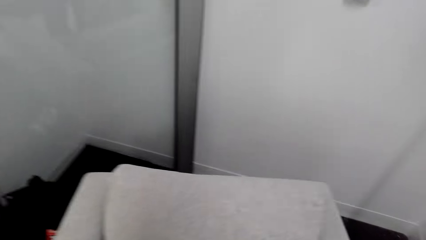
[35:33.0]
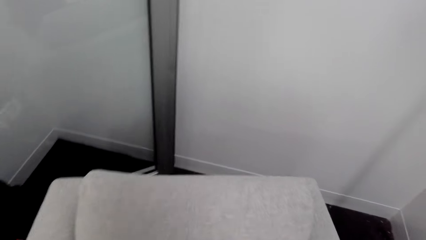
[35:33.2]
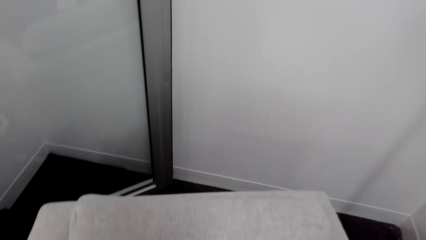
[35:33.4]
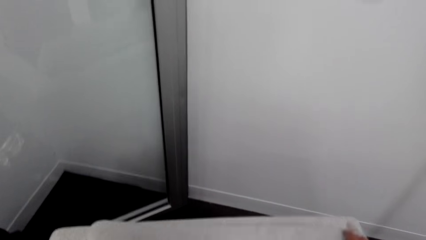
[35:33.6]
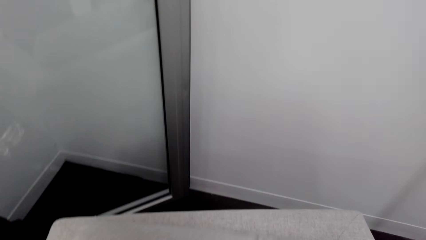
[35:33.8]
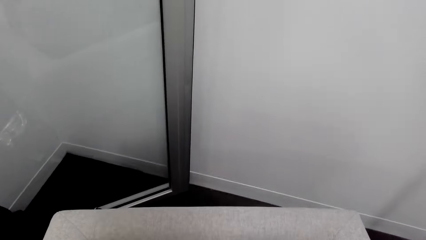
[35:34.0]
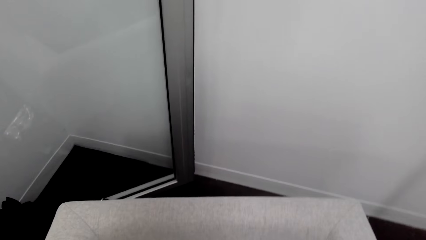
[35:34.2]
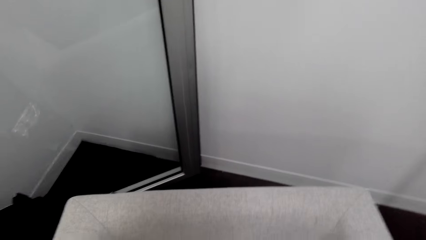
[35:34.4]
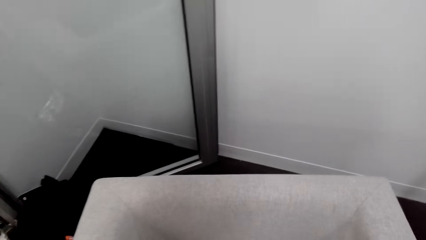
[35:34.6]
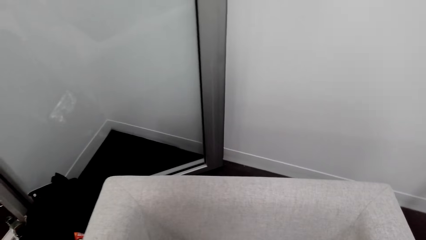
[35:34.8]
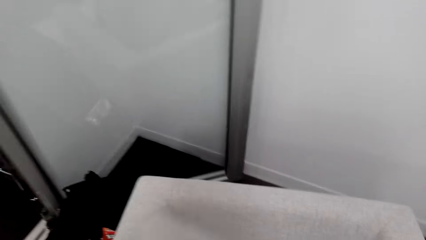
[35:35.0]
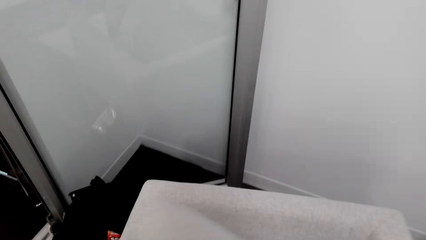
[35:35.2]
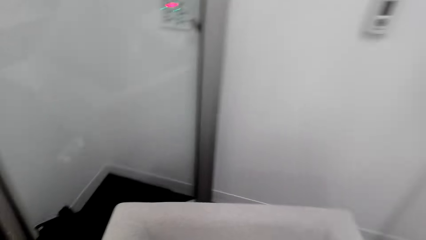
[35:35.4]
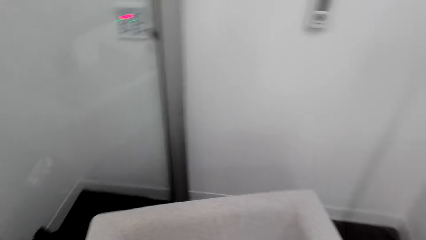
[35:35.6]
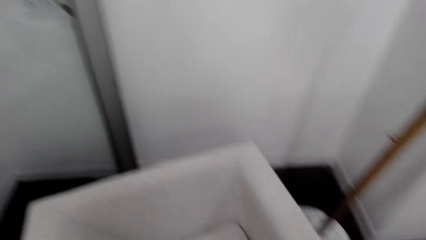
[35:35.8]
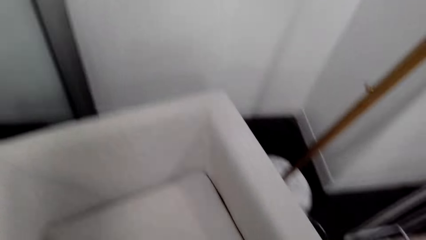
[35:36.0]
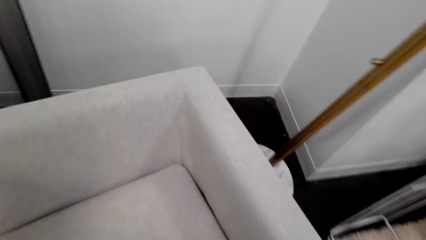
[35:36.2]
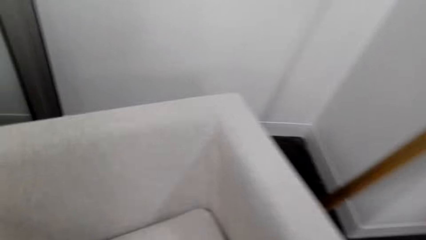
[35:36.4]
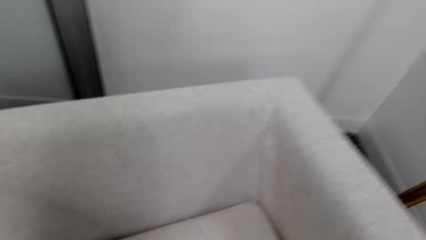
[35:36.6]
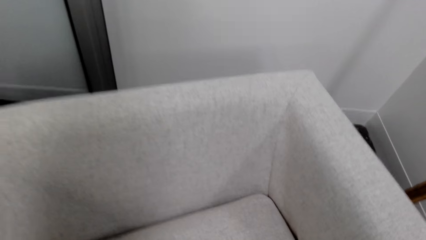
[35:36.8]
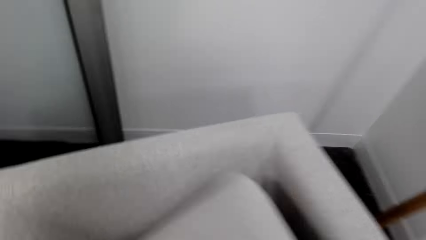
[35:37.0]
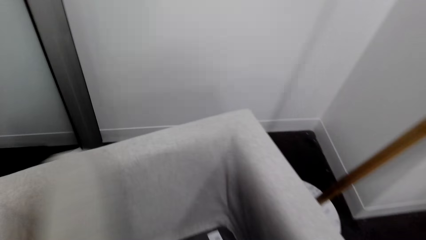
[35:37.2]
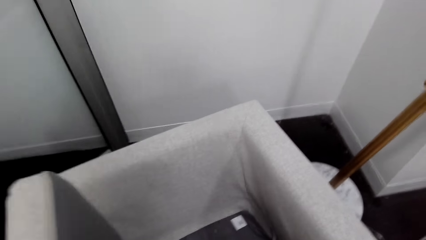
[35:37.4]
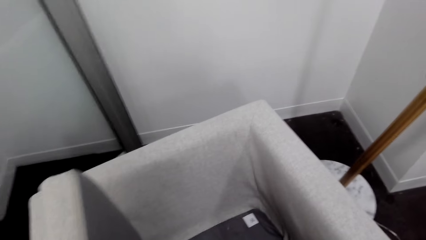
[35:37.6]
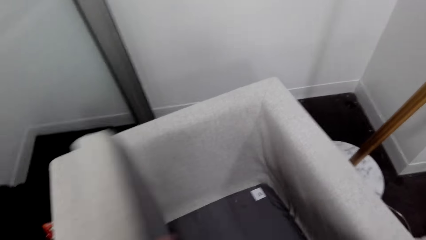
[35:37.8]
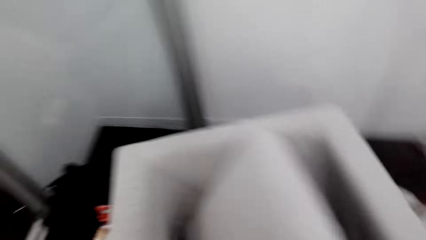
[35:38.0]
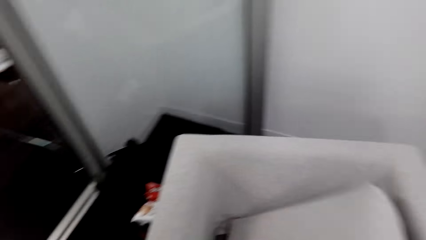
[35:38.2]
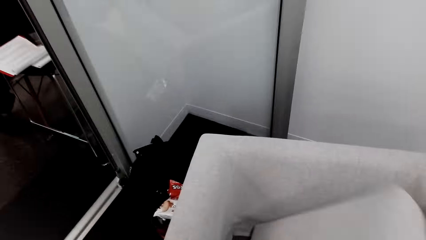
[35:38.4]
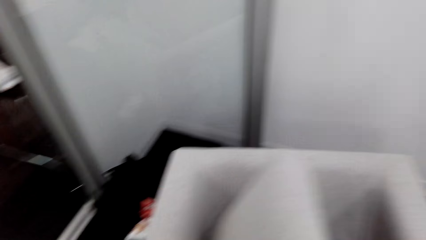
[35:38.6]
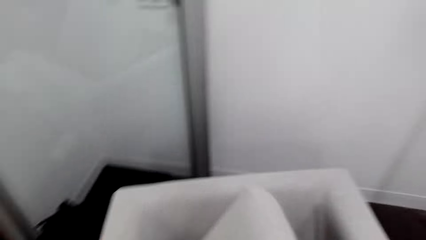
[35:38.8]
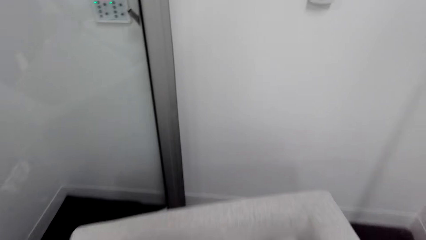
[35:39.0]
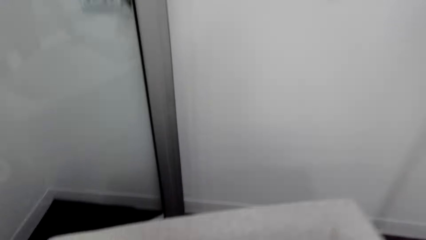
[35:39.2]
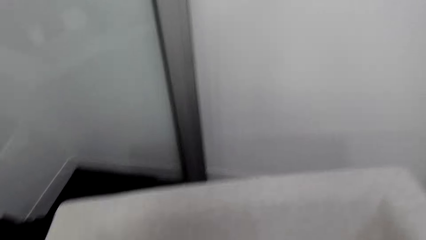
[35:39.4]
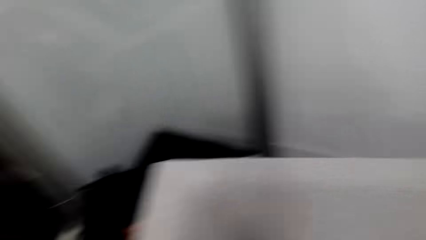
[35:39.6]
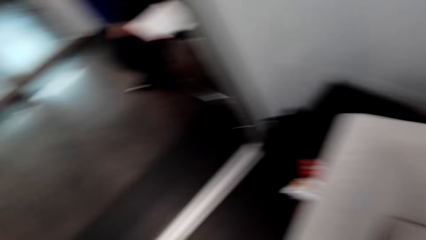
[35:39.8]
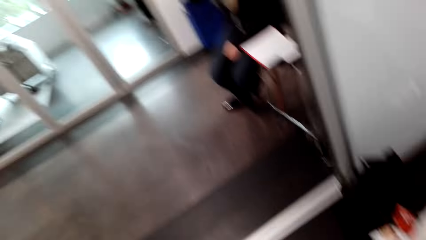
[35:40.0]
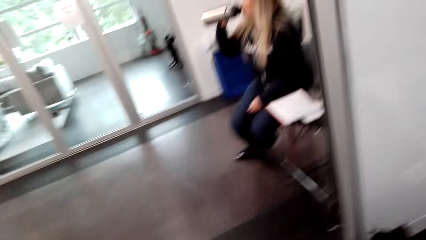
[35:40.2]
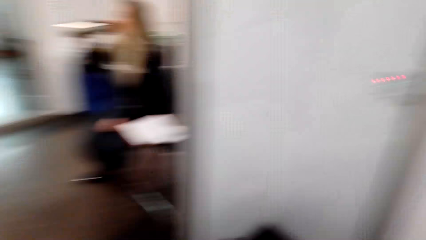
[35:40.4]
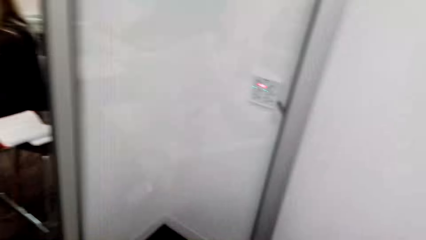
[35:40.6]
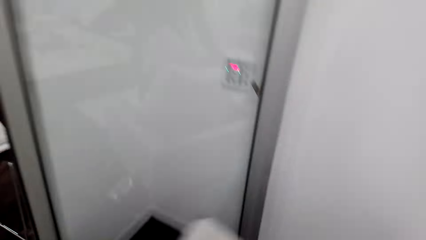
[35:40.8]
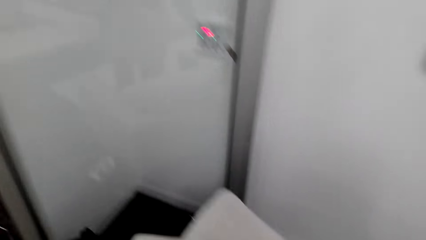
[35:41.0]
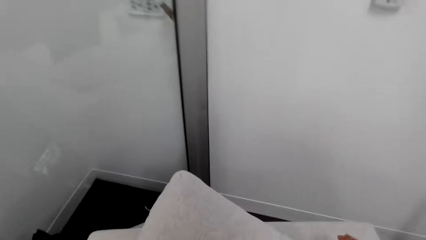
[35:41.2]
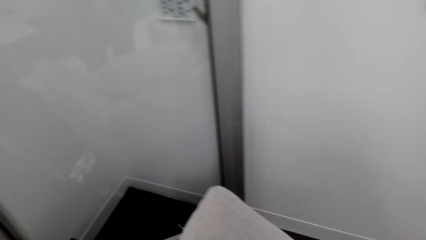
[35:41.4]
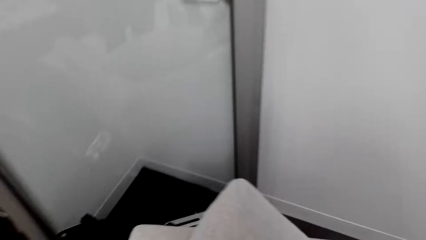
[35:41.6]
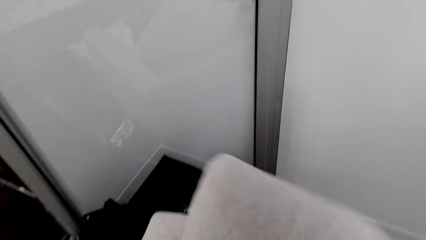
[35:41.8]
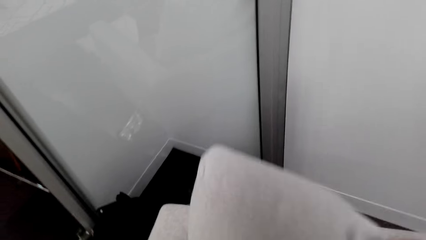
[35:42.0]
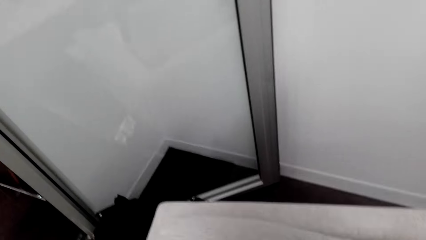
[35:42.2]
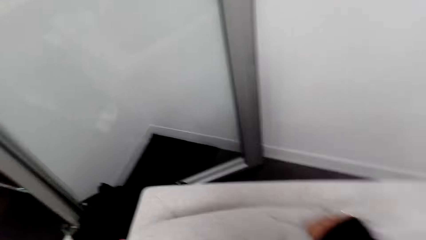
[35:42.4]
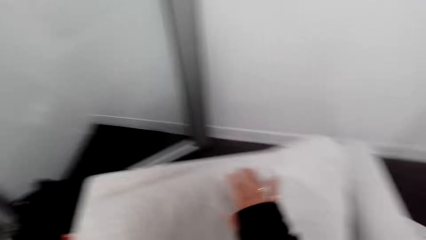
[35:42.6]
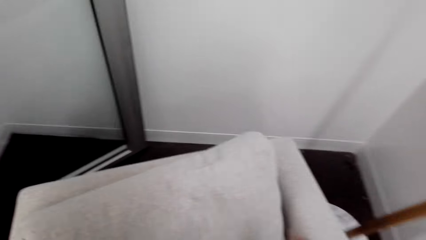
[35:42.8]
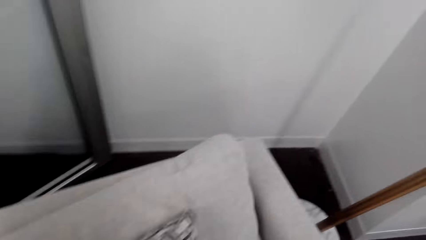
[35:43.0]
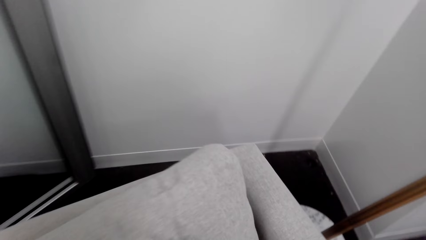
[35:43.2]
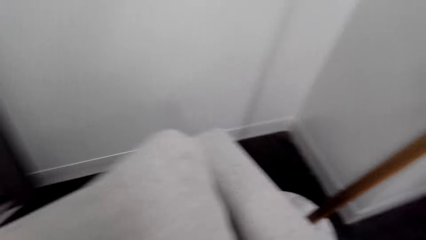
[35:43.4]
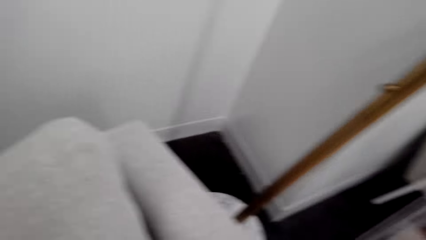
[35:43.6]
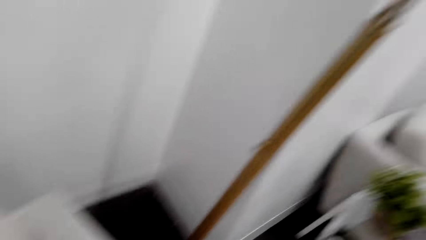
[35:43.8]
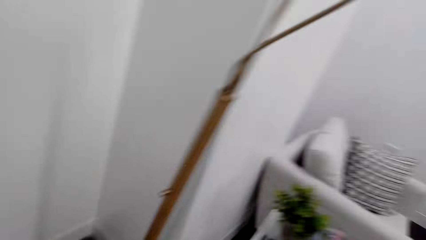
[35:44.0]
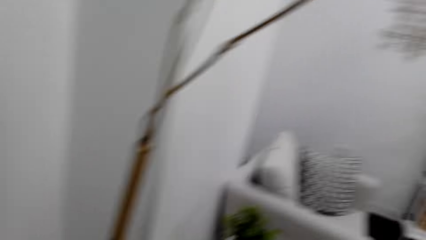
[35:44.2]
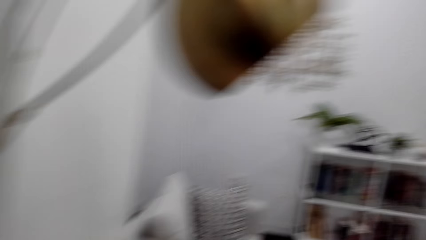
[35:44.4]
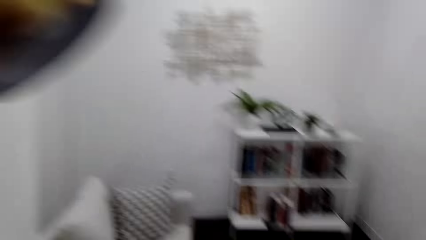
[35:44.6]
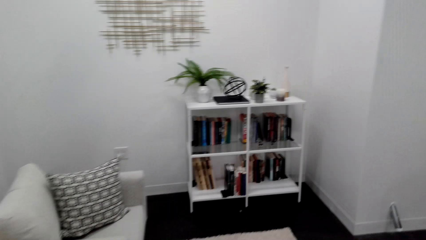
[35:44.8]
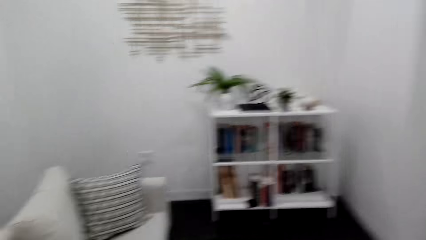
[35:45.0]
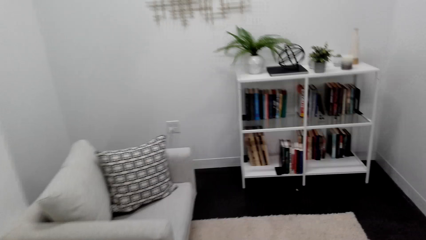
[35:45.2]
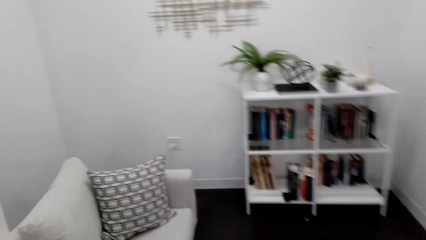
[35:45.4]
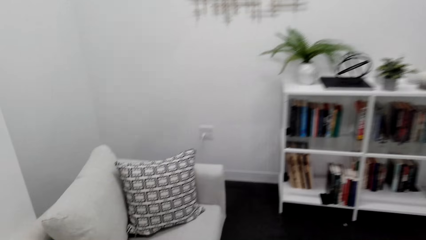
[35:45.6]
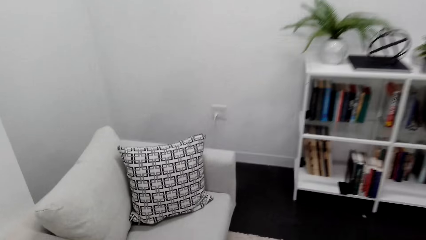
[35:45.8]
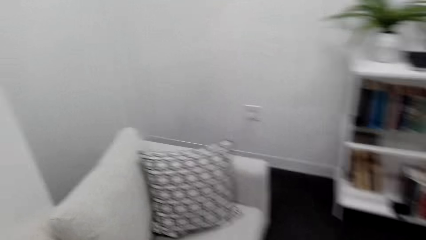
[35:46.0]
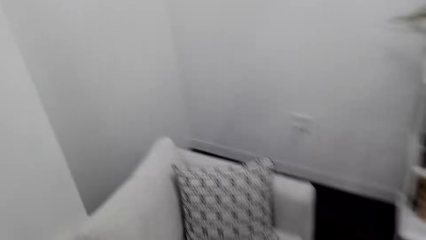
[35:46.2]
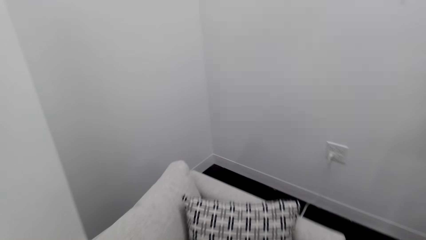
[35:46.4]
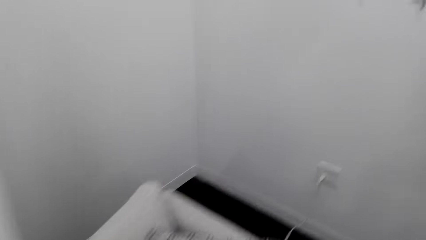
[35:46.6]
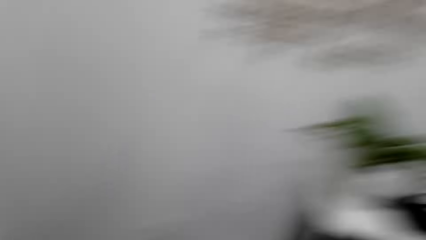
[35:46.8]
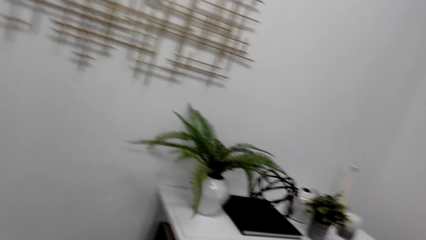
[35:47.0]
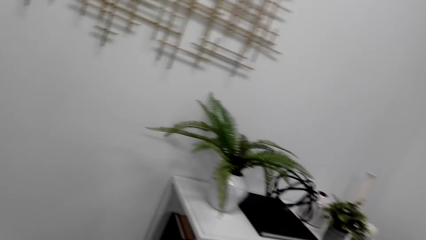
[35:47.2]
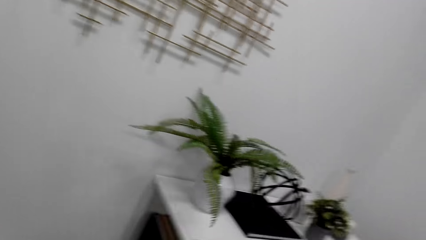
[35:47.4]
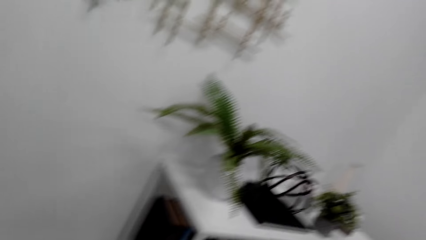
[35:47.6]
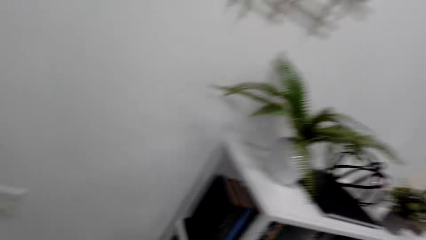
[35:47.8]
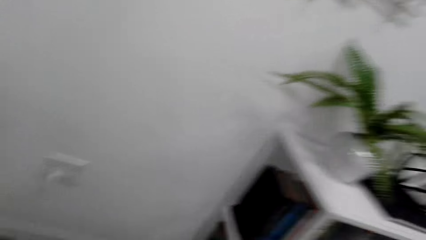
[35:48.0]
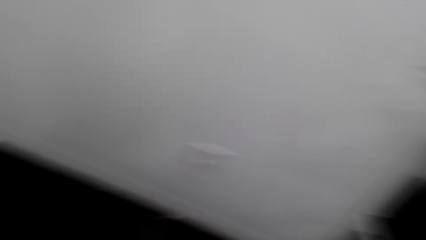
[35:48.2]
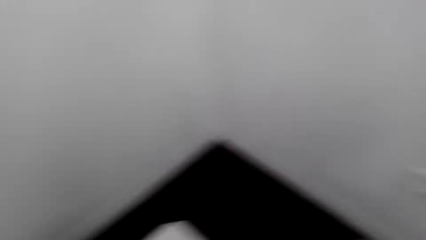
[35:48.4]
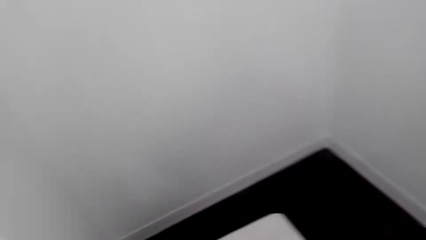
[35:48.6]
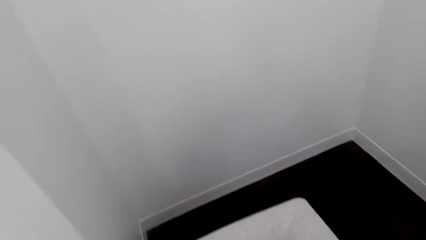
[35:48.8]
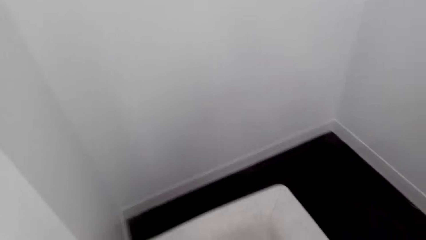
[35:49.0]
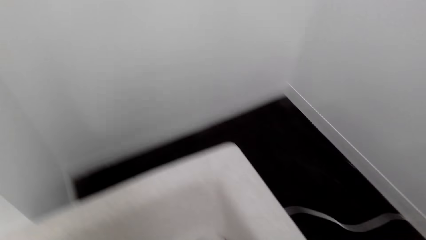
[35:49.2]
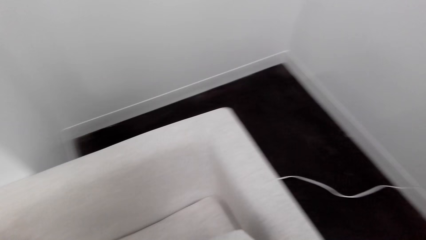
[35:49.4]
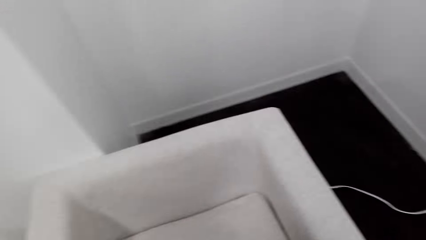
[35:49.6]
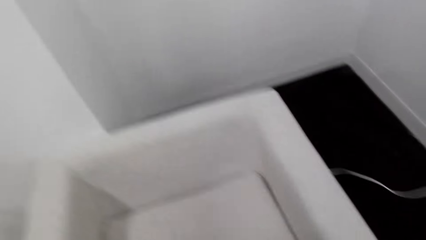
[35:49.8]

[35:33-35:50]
The camera wearer looks at the sofa. They hold the pillow. They put the pillow on the sofa. They look around the room. They put the pillow on the sofa. They are removing the seat's cushion. They walk on the room.
